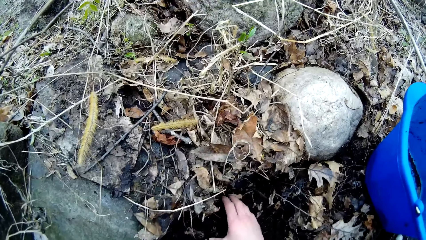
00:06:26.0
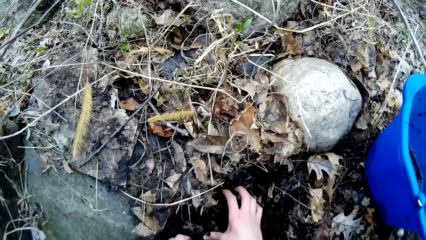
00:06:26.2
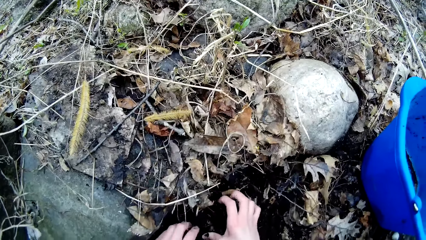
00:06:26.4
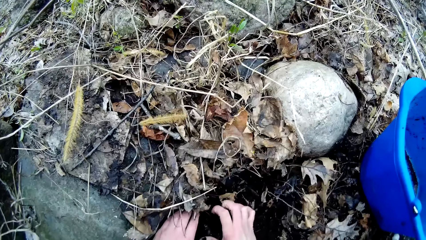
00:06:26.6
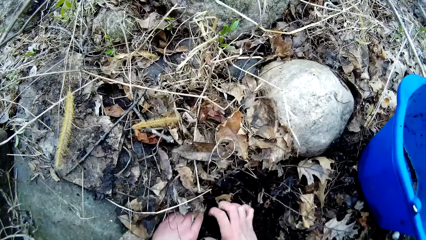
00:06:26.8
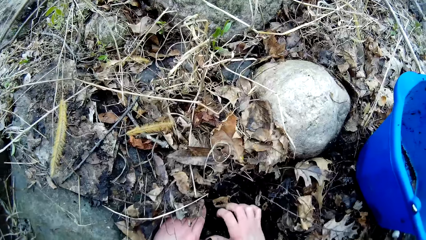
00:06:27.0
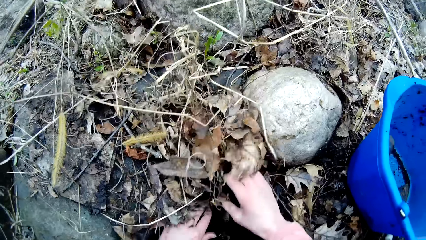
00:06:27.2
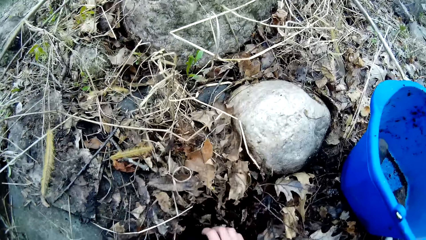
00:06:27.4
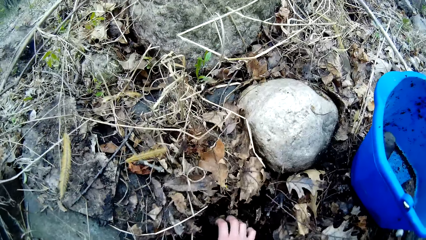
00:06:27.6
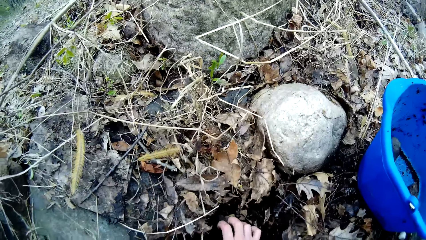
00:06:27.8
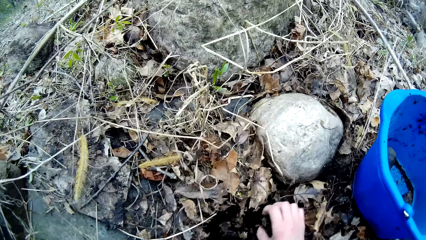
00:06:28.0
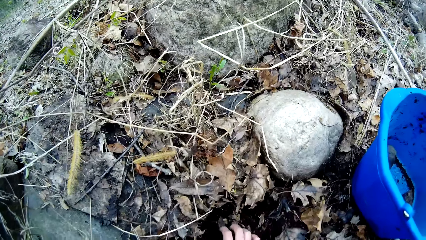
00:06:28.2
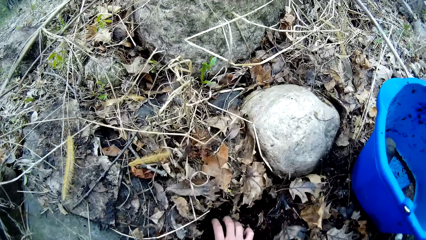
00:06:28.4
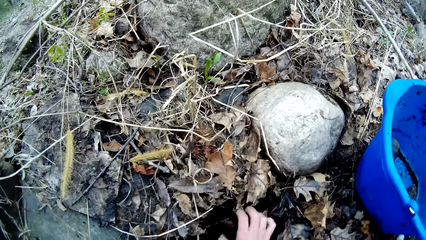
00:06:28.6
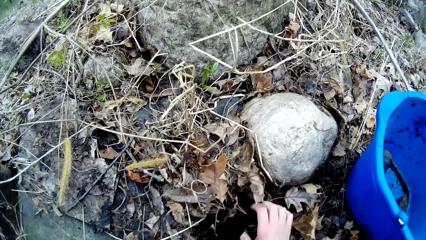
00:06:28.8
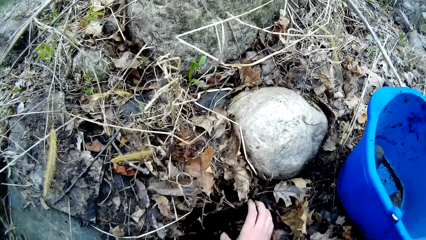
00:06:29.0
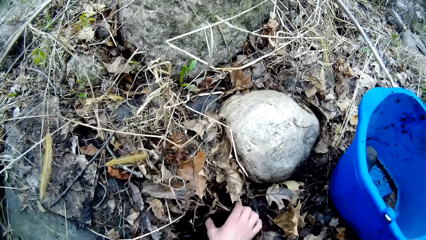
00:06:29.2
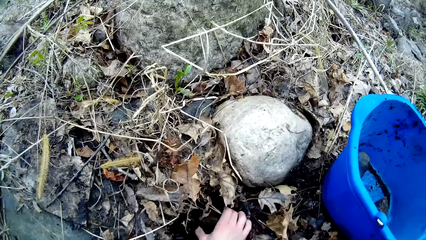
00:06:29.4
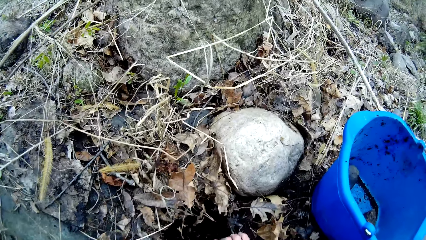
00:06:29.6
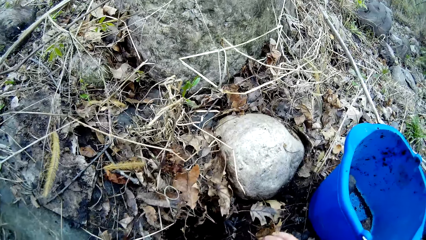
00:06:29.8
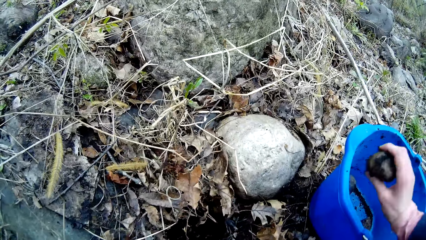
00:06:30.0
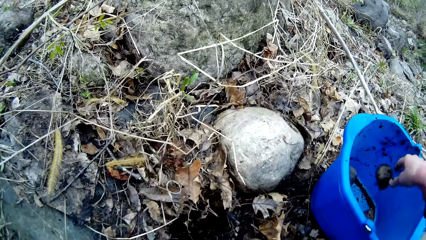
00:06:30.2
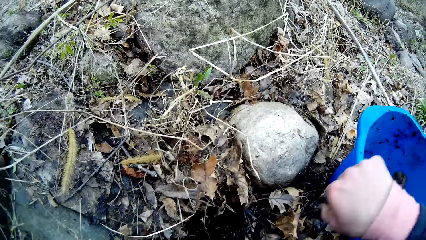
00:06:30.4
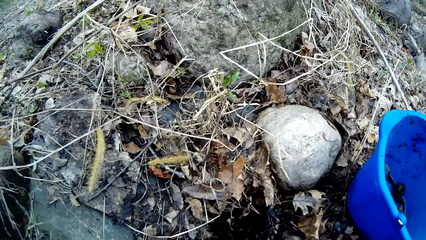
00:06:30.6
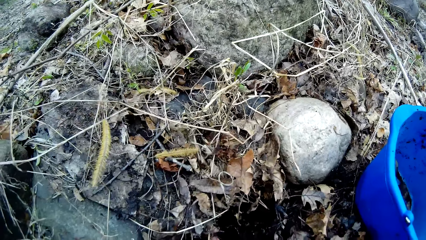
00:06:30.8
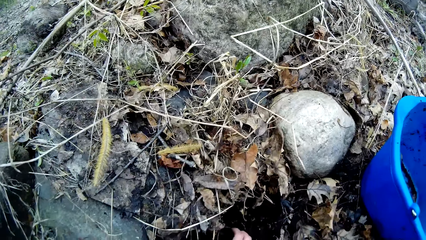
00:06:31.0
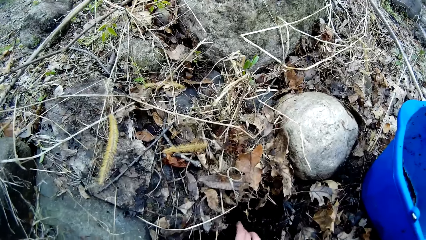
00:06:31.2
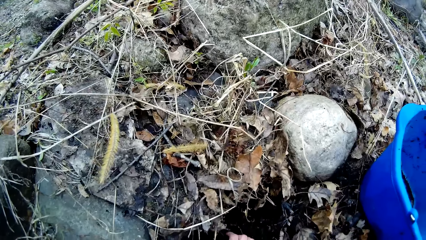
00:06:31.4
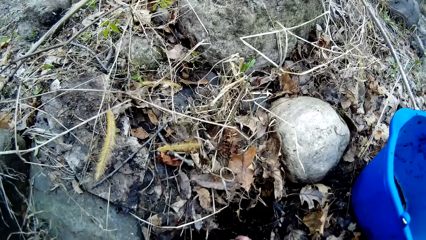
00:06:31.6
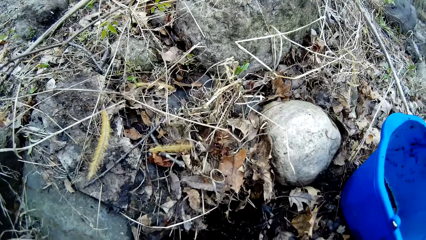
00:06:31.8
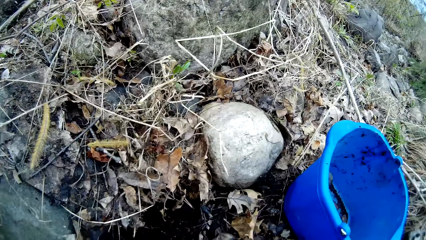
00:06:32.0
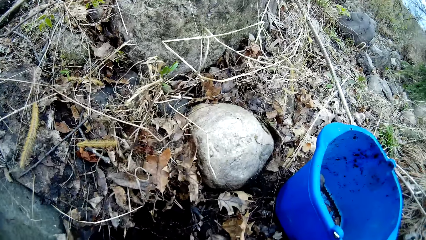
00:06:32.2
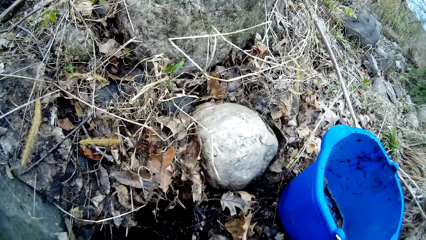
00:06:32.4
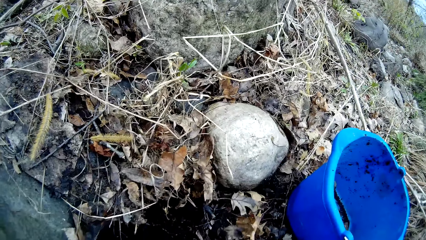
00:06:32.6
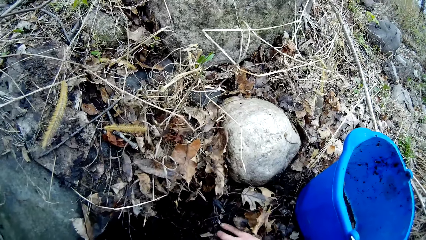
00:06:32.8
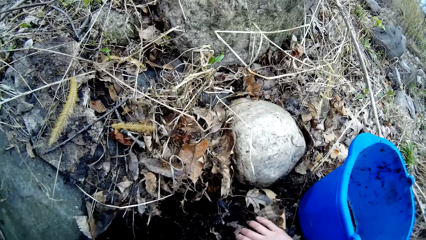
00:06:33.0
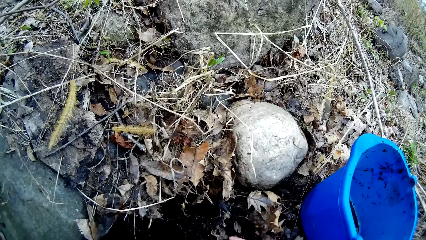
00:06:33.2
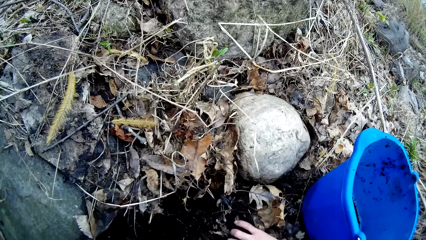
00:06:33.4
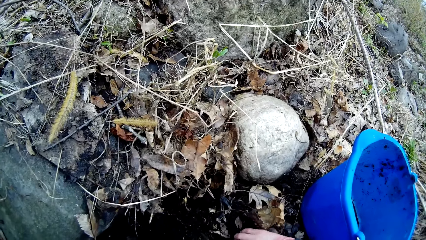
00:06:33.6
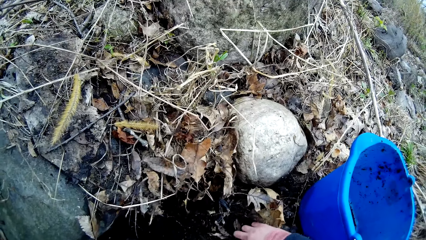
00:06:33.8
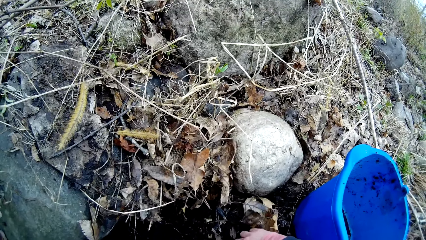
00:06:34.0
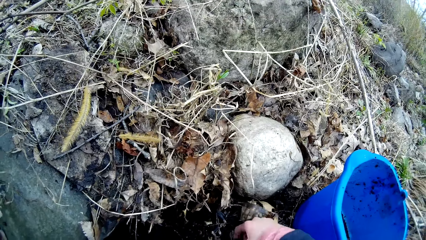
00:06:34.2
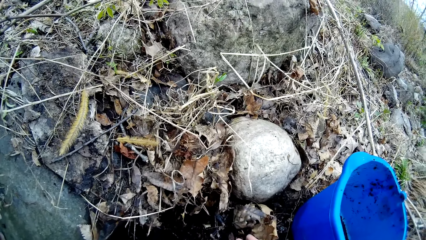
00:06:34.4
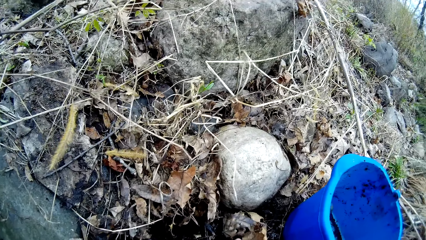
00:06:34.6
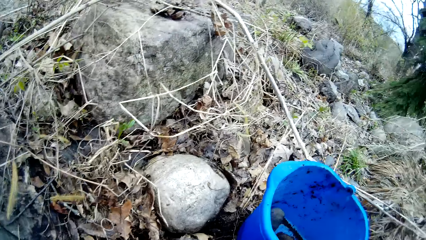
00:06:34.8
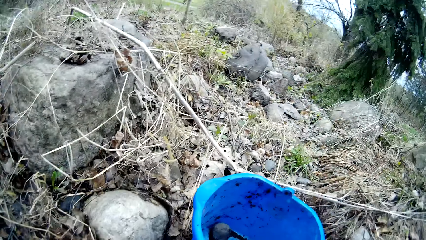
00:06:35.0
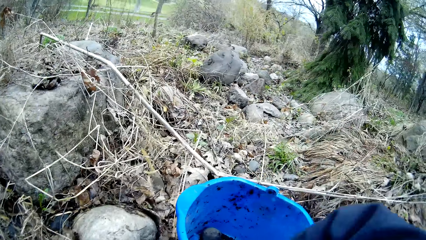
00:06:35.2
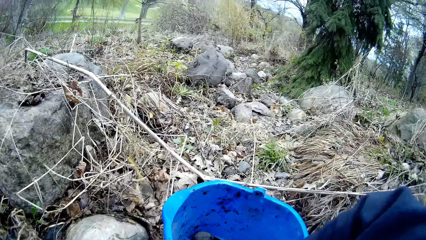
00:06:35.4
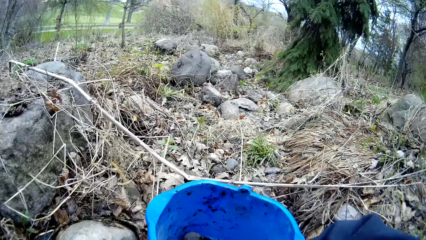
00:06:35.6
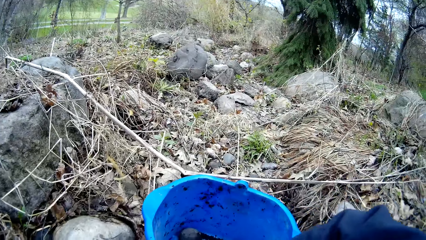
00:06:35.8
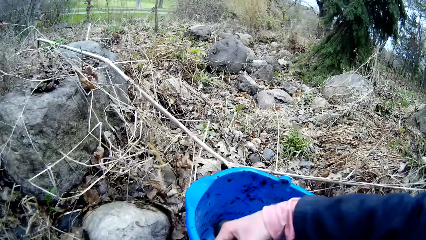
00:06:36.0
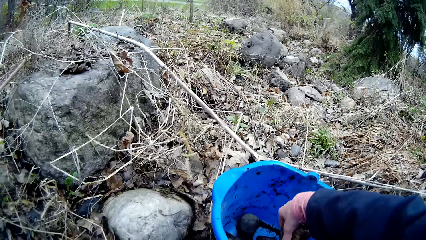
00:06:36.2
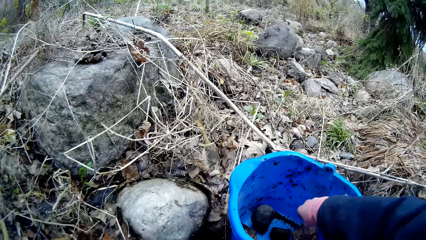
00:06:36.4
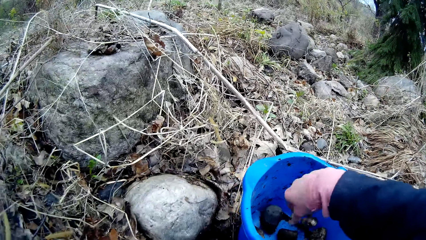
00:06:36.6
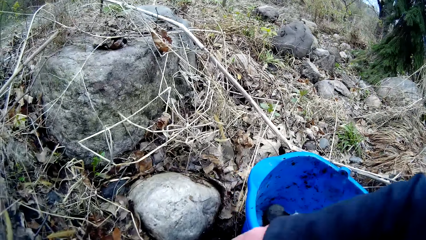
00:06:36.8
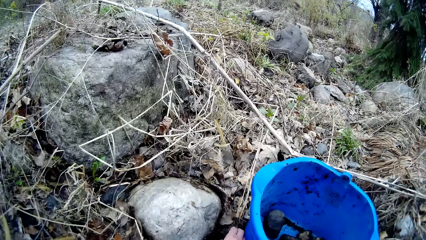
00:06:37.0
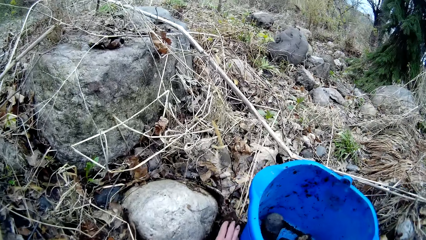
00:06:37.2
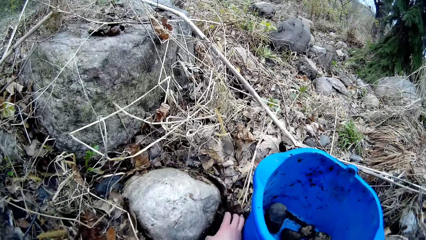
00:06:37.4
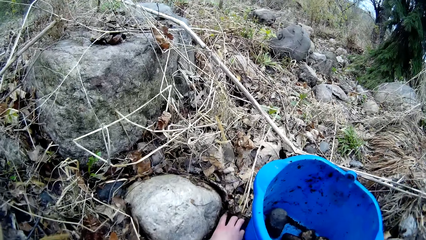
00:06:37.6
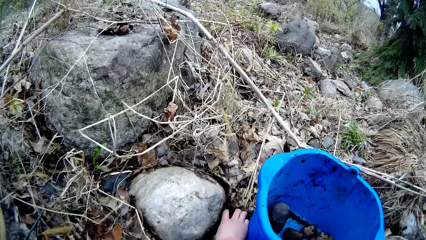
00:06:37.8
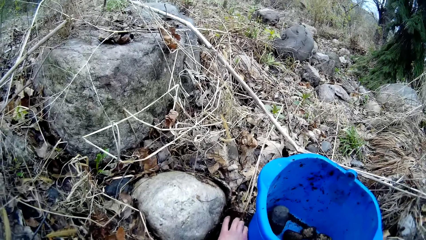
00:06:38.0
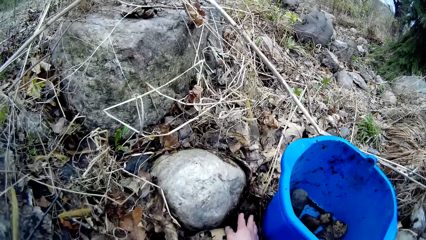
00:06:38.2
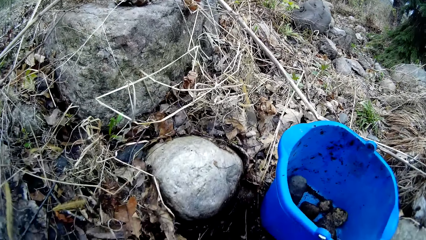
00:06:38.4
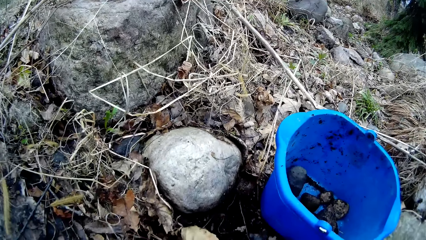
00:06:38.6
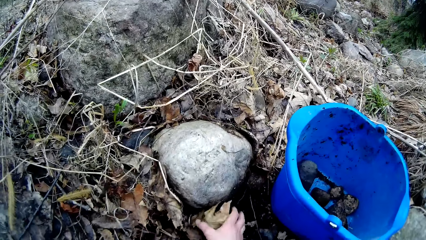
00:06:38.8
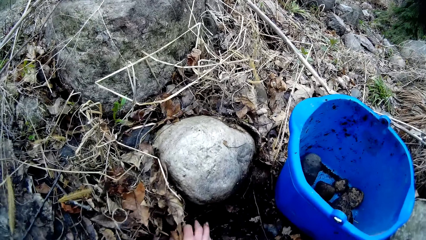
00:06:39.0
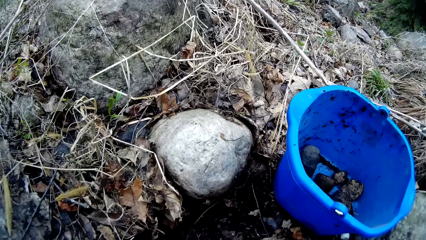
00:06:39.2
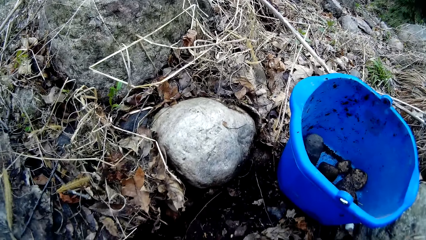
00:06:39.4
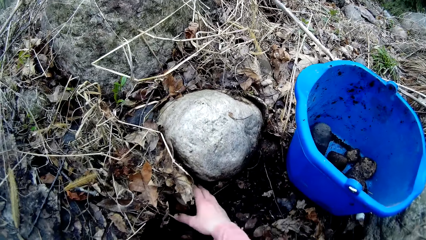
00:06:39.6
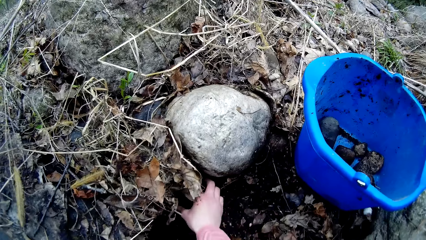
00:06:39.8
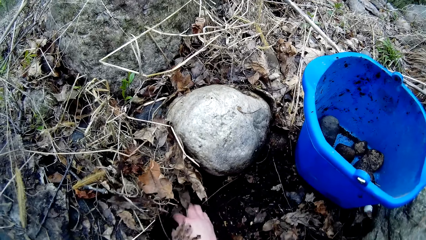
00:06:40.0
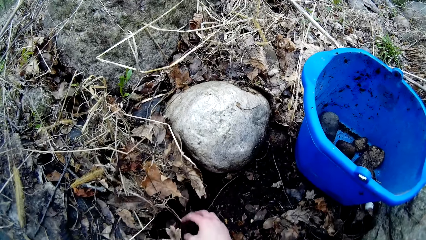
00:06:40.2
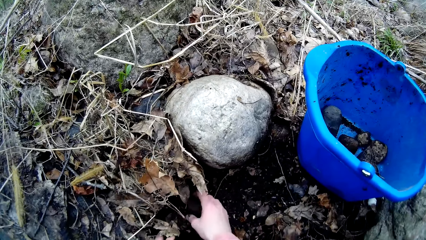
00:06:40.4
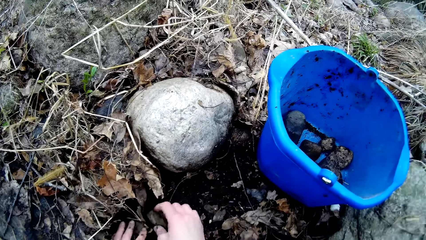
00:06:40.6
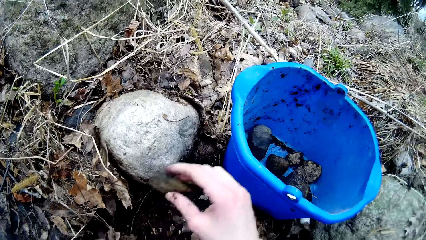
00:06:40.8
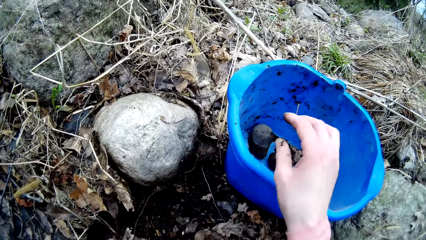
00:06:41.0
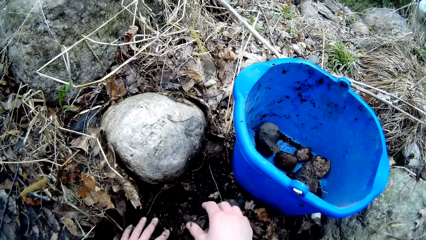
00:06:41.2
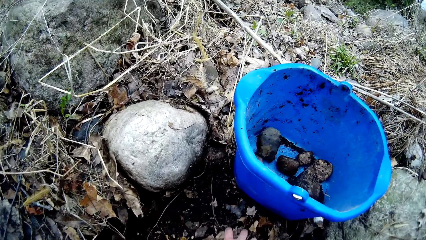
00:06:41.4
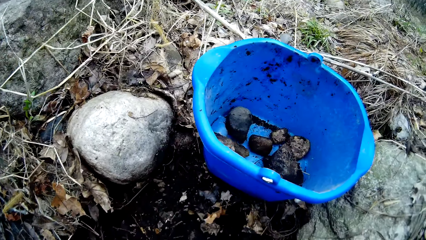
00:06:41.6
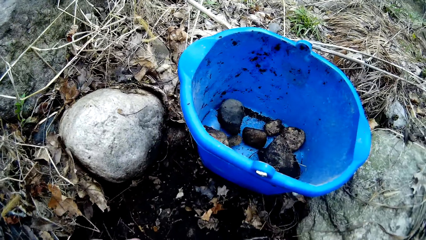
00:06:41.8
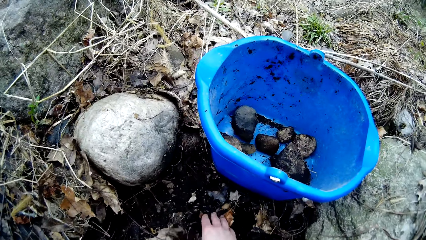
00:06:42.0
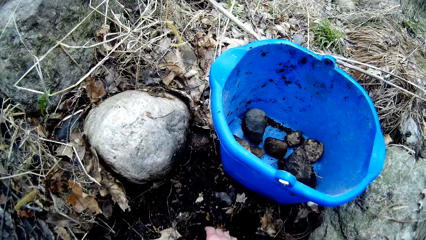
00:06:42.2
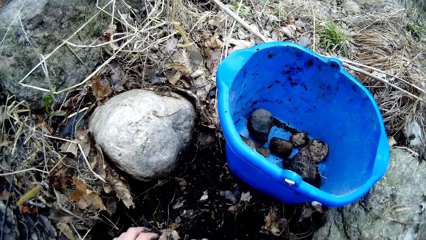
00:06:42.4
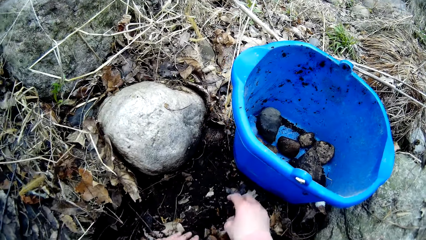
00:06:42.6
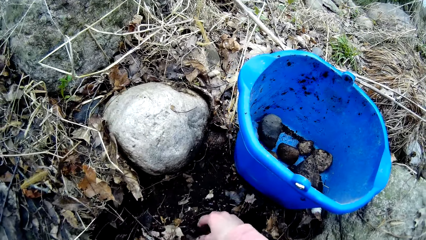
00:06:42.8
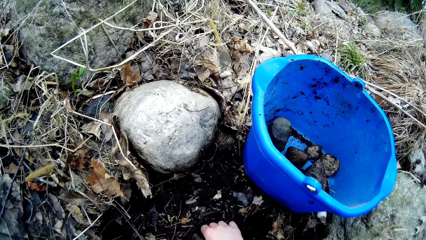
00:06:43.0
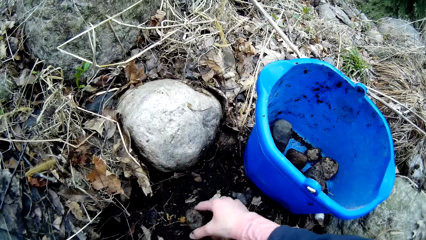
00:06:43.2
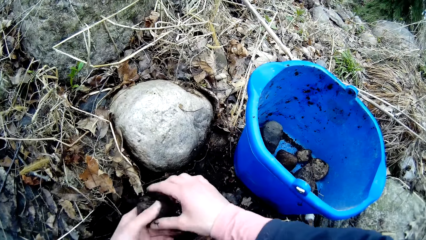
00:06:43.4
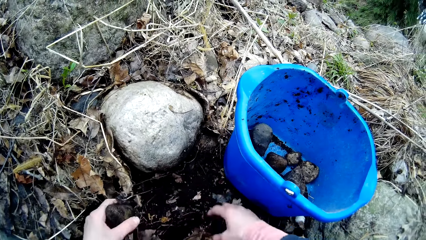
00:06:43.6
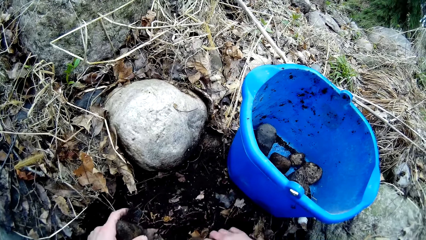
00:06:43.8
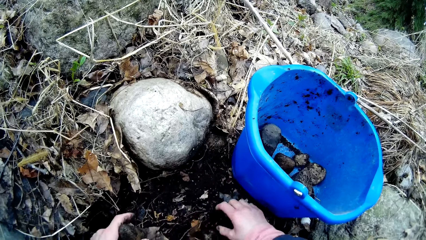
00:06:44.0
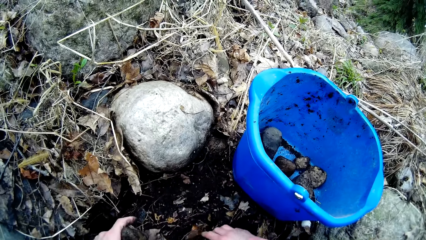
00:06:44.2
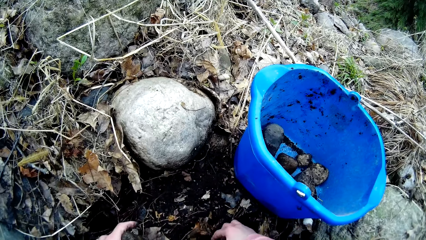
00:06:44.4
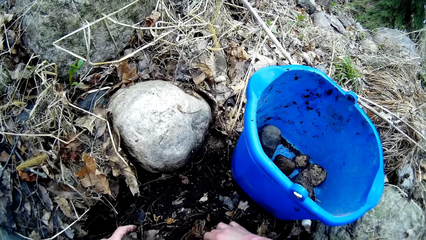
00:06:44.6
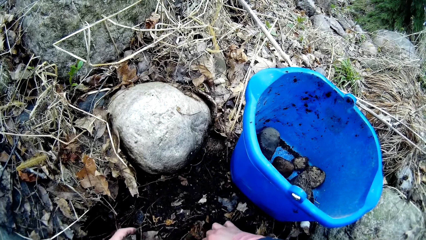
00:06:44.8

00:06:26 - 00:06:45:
The camera wearer pulls a rock from the soil. She transfers rocks from the ground into the bucket with her right hand. She searches the ground for a rock with both hands. She rubs through the soil. She transfers rocks from the ground into the bucket with her right hand. She searches the ground for a rock with both hands. She rubs through the soil. She drops a rock in the bucket. She rubs through the soil. She transfers rocks from her right hand to her left hand. She picks a rock from the ground.
